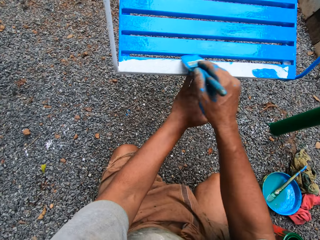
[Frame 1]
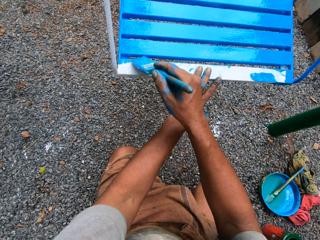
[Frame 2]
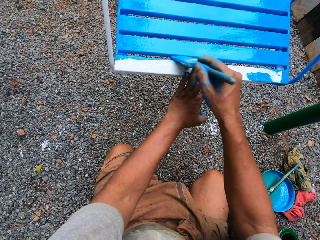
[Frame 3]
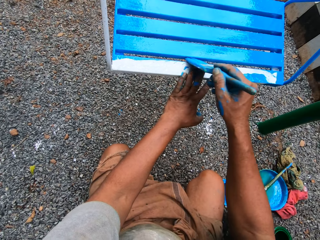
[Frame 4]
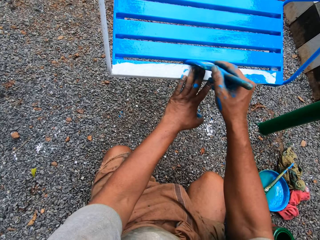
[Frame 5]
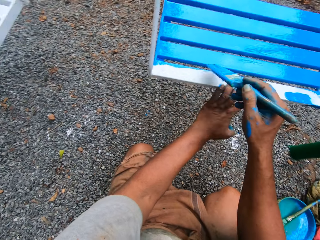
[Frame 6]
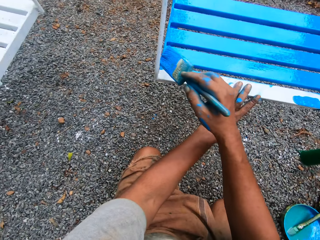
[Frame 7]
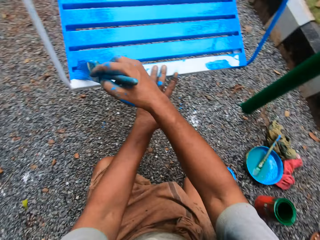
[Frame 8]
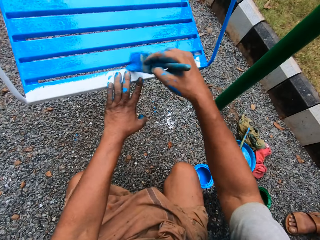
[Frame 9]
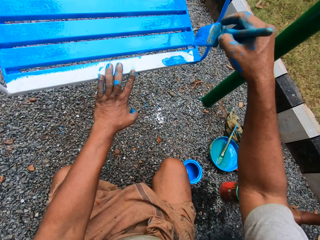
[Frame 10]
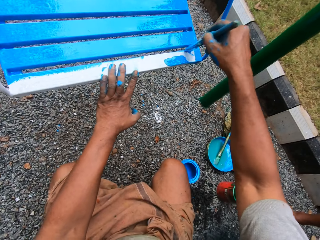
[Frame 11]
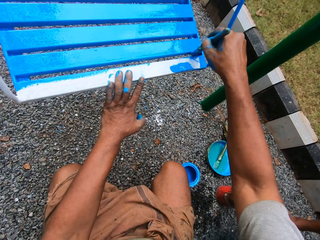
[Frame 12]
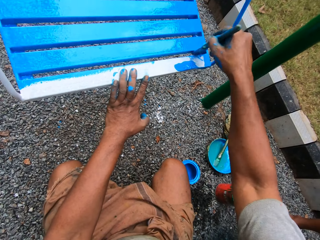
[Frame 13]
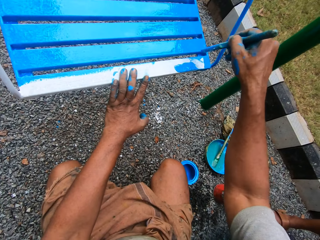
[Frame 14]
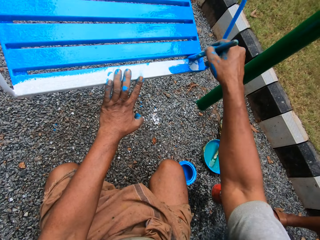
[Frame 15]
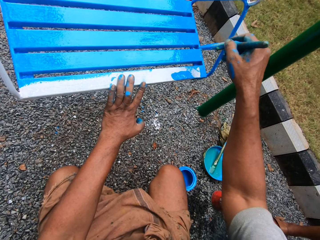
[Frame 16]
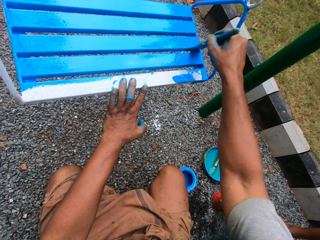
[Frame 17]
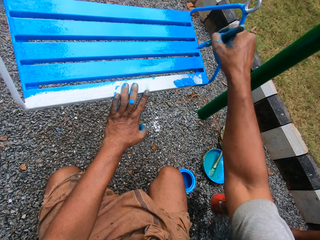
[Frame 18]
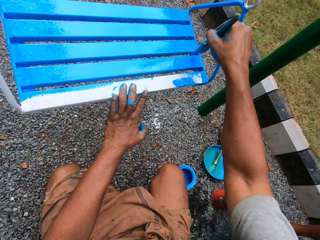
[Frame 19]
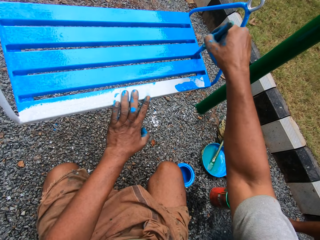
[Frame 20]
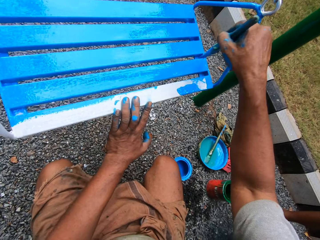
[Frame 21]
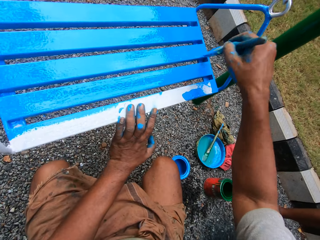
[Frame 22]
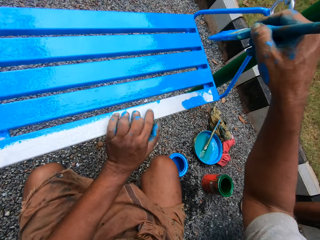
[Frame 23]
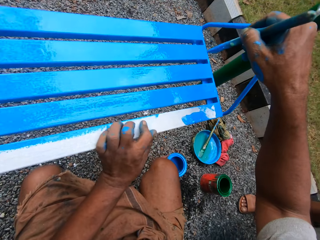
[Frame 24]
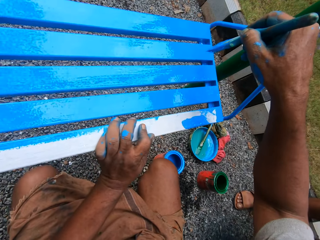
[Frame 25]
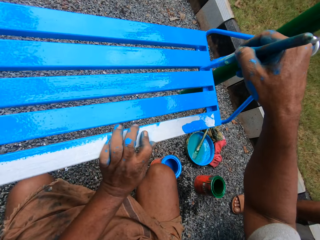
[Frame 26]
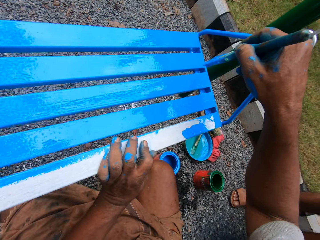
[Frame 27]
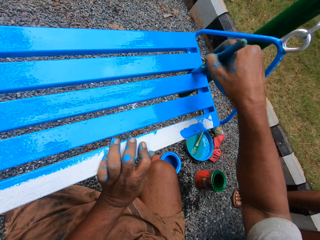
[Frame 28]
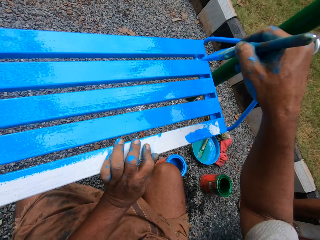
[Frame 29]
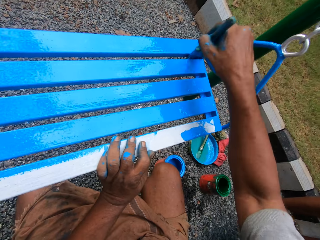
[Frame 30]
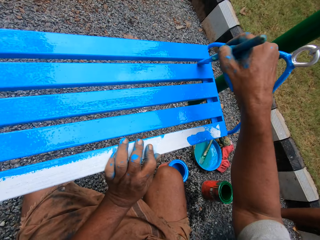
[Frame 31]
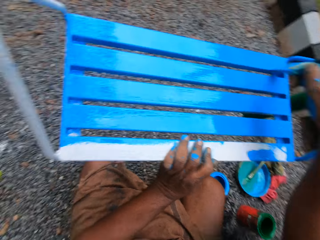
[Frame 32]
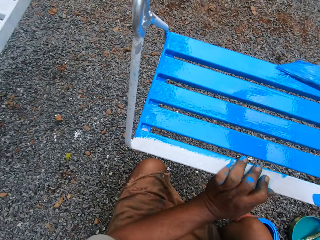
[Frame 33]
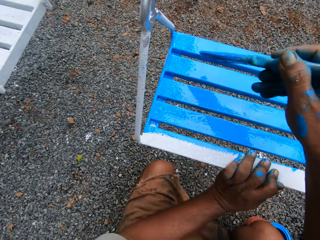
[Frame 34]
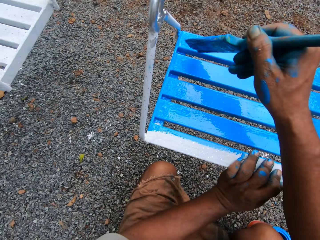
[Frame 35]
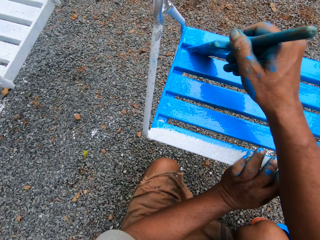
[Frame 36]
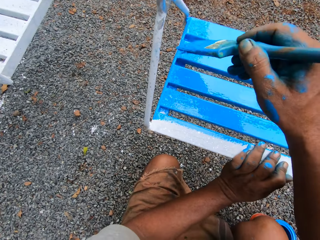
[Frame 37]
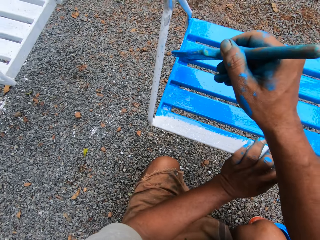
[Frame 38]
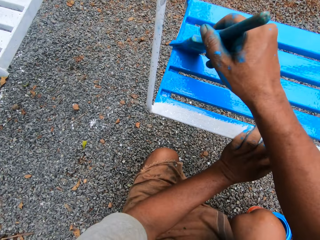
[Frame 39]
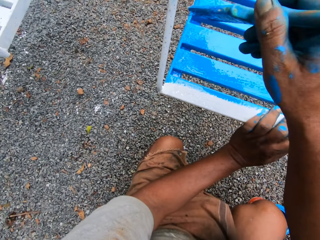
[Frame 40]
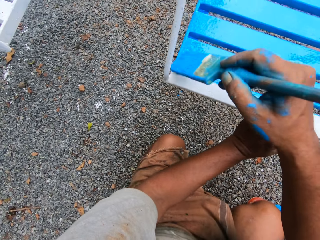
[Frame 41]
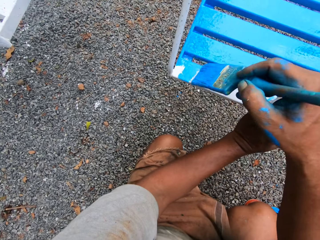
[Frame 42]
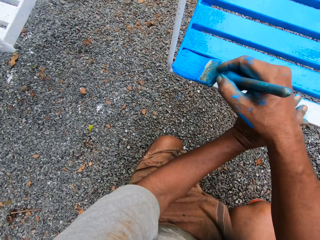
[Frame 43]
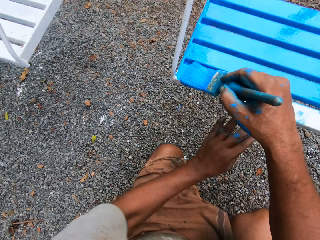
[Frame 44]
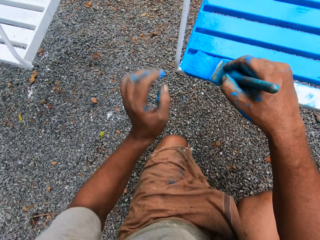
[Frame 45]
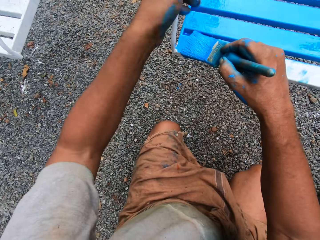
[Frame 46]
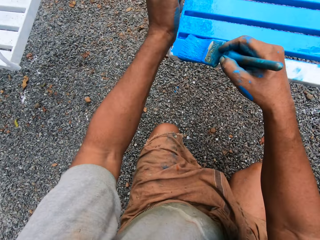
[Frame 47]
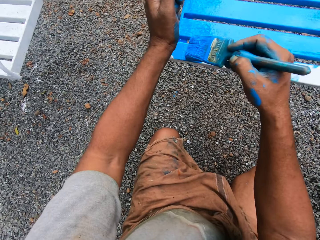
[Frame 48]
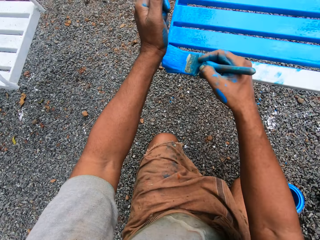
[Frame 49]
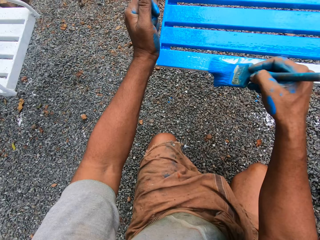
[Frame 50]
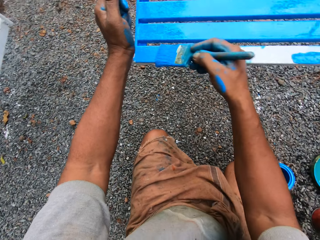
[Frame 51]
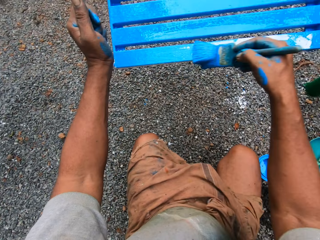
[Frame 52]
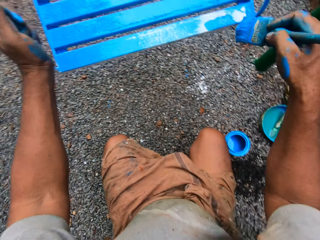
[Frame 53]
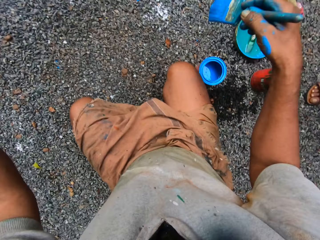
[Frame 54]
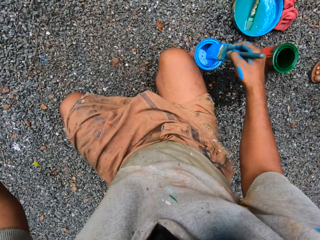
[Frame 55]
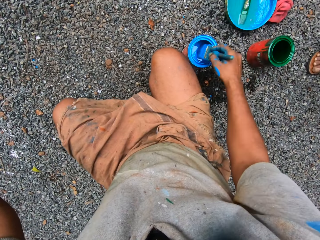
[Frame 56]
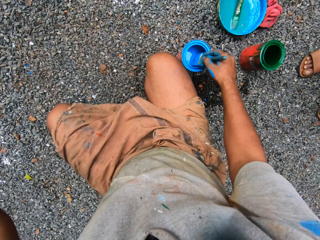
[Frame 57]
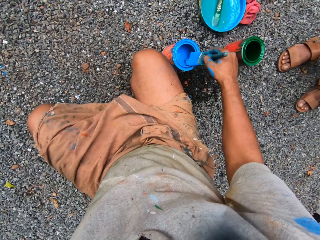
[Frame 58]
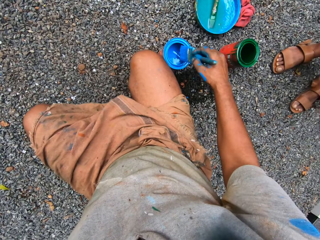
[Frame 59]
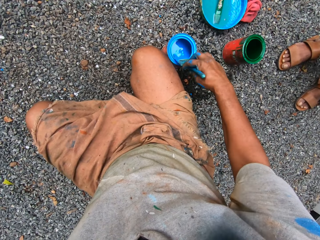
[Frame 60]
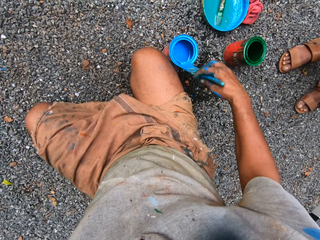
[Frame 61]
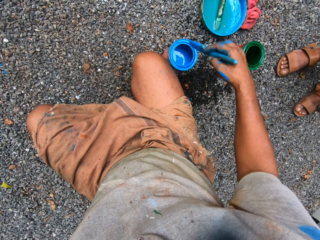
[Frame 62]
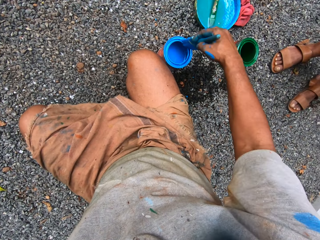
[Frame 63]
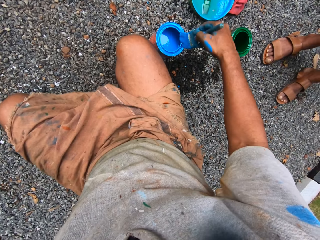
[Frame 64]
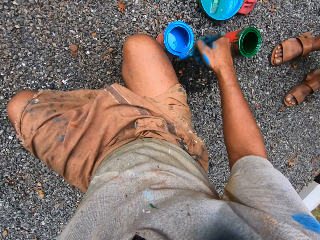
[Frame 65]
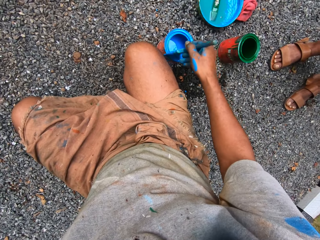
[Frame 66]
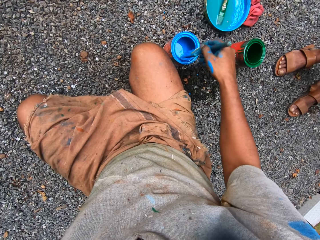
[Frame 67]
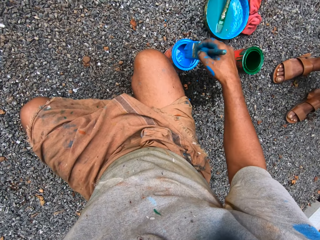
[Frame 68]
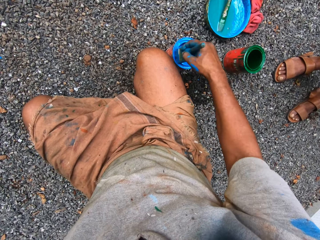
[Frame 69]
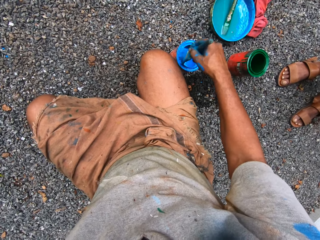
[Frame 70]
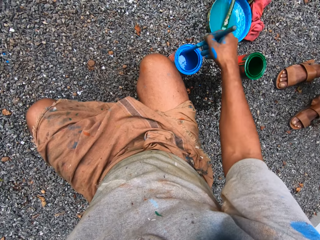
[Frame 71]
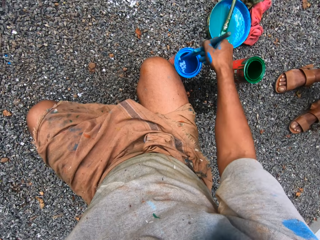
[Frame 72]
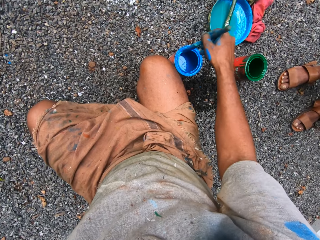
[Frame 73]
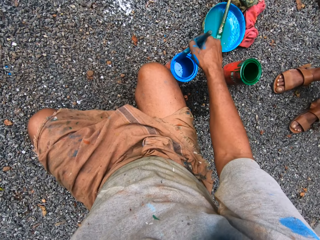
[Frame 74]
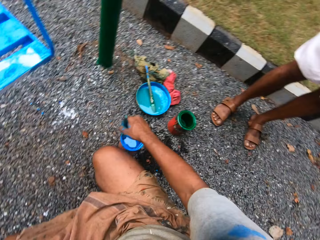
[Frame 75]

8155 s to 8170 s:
The camera wearer unhands the swing. They hold the swing and paint the swing. They dip the paint brush into the tin with blue paint. They return paint in the paint can. They scoop paint with the paint brush. They paint the top edges of the blue paint tin with the paint brush.

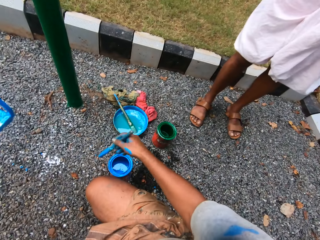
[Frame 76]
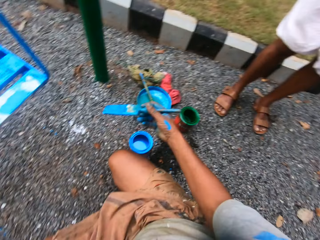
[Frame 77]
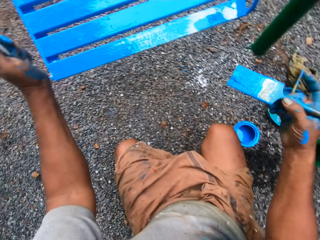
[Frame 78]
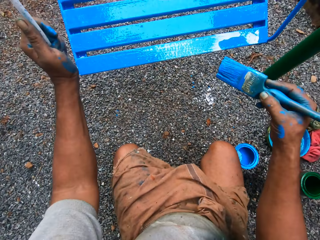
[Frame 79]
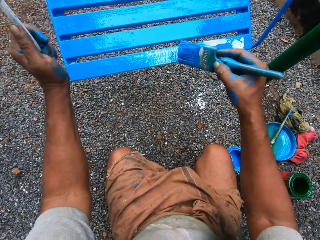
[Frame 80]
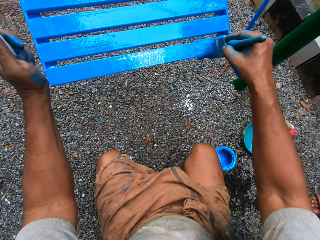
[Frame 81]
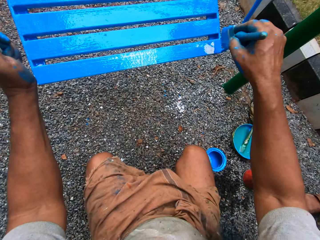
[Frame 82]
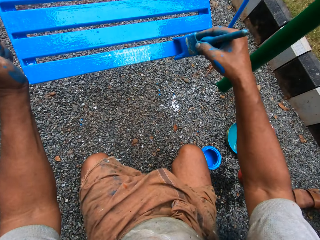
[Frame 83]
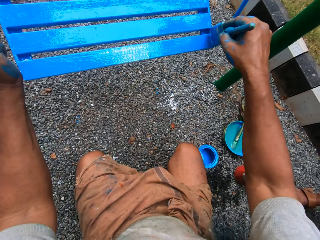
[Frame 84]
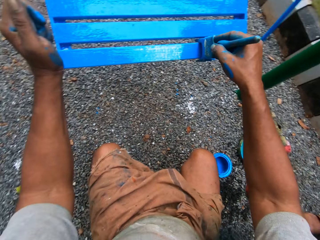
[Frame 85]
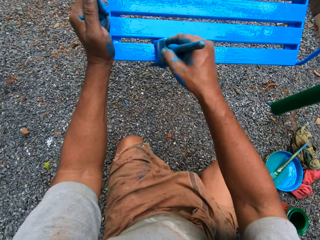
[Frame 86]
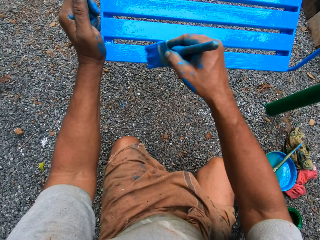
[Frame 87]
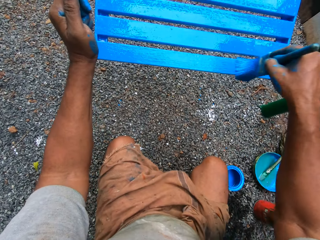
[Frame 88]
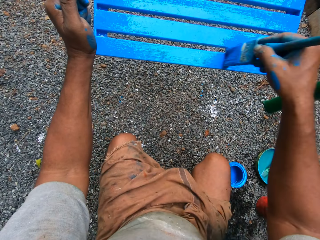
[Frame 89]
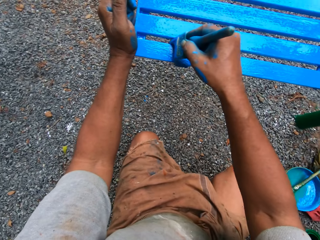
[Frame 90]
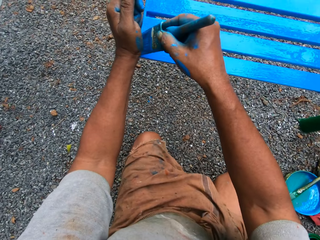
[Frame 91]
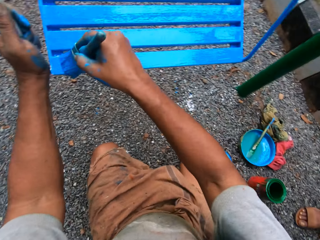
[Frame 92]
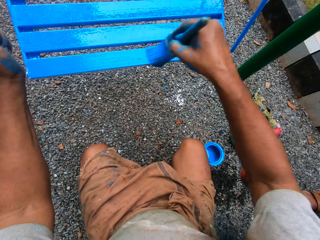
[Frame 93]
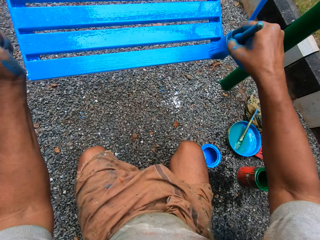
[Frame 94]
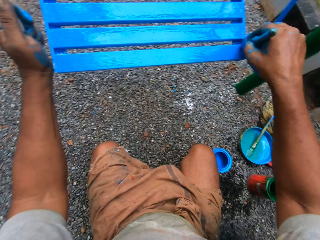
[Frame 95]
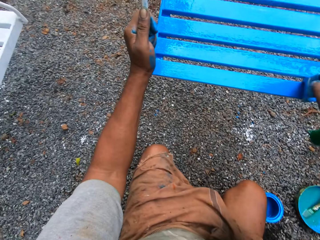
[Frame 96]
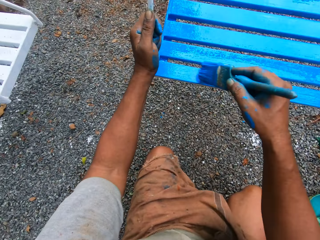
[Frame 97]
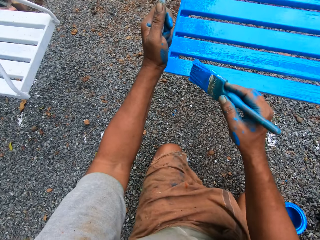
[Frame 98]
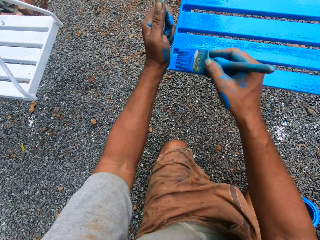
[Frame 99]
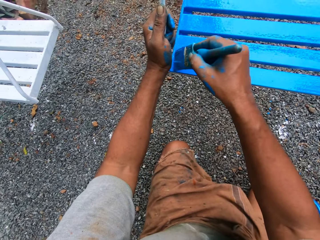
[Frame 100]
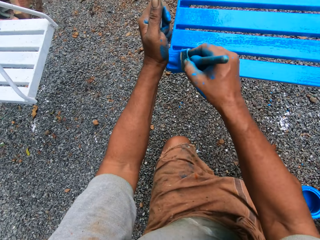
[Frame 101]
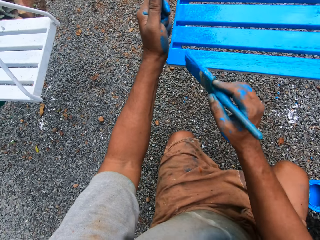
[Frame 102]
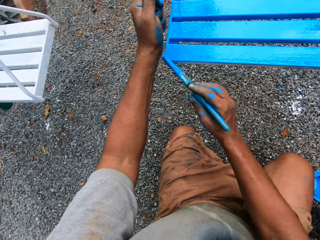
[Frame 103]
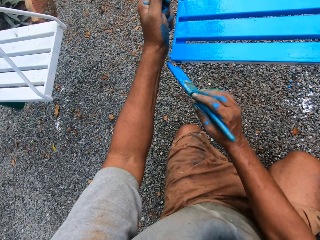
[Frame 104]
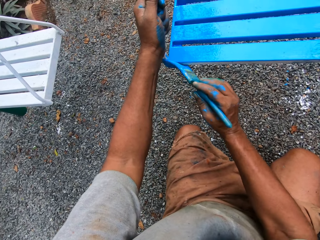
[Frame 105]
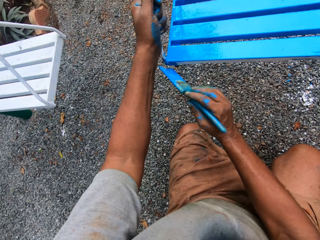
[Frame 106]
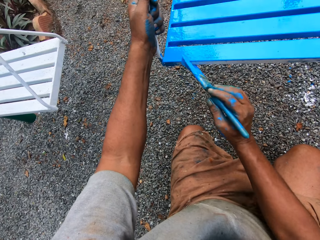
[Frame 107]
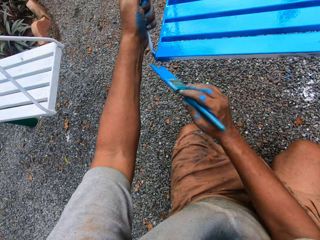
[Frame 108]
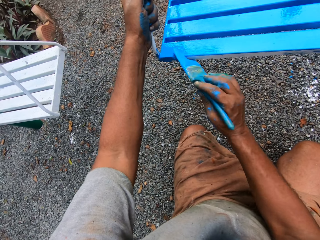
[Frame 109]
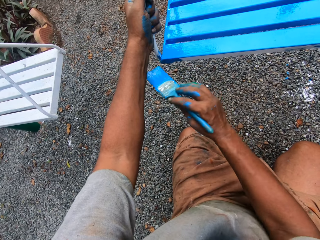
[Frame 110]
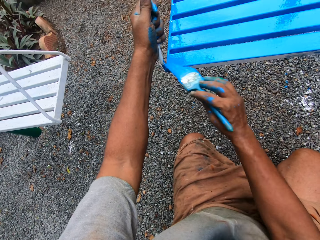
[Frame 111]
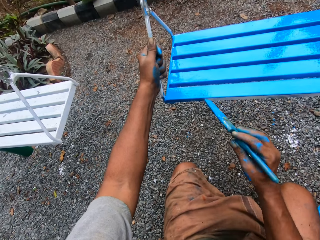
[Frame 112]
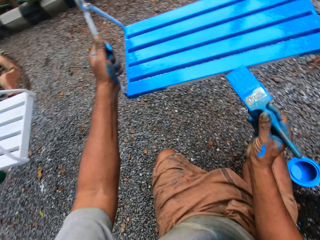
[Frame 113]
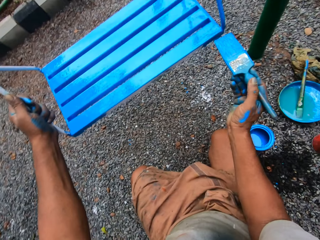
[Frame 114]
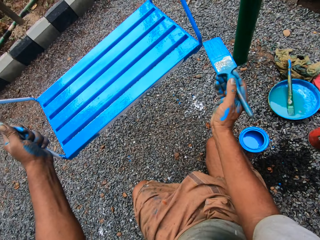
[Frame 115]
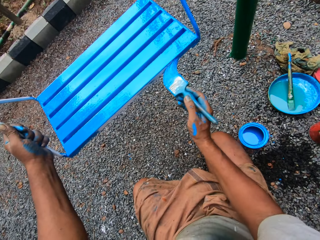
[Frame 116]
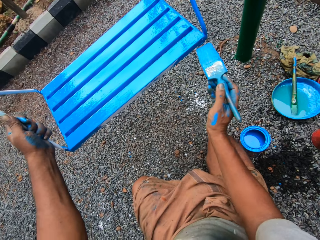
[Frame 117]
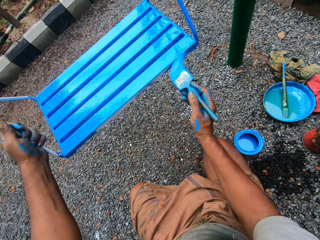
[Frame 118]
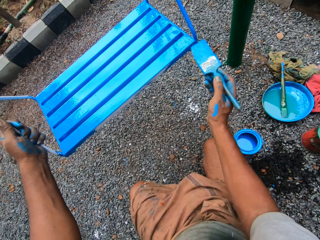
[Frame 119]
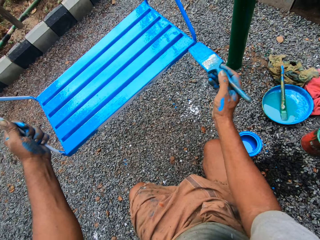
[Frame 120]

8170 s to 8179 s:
The camera wearer paints the swing with the paint brush.
